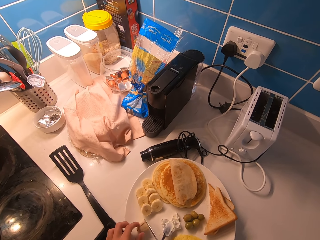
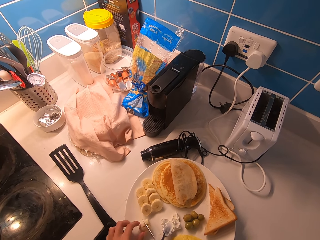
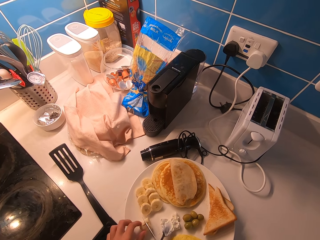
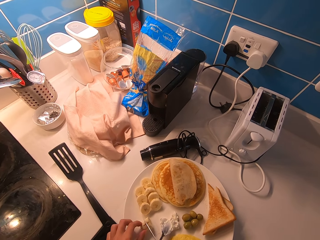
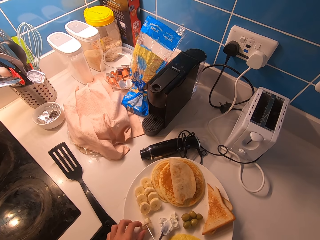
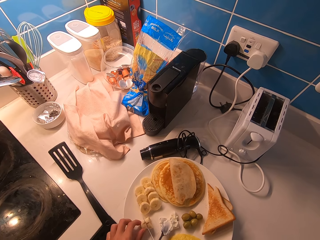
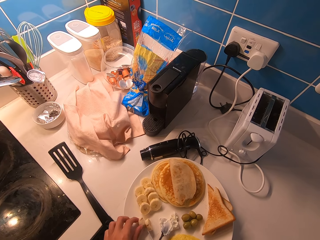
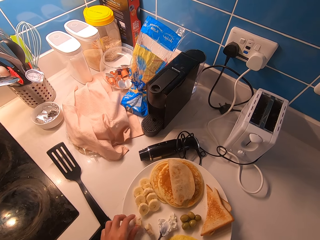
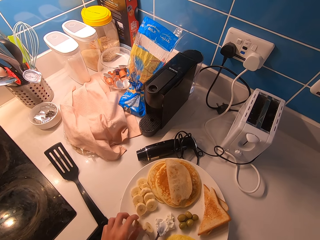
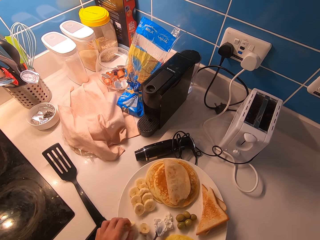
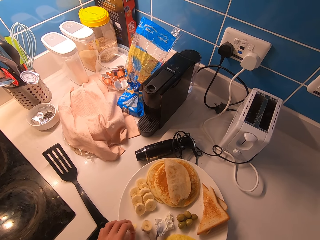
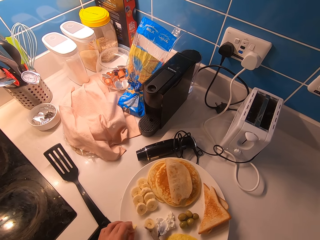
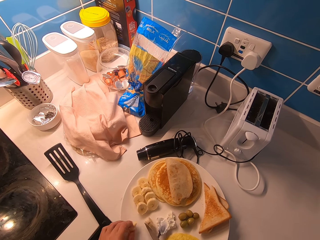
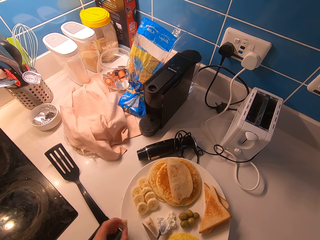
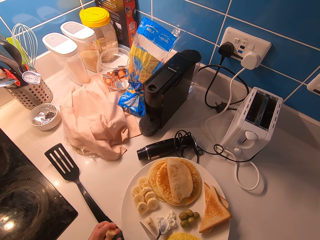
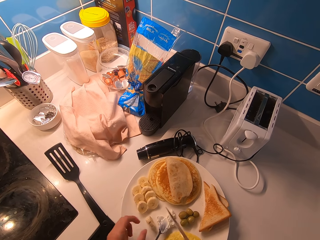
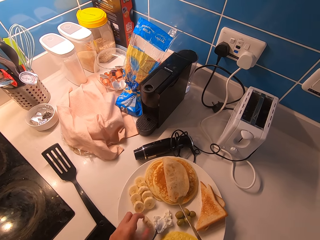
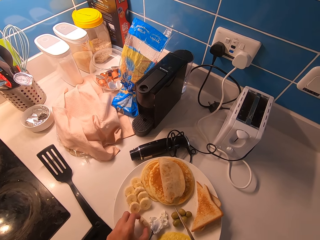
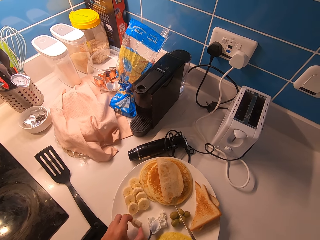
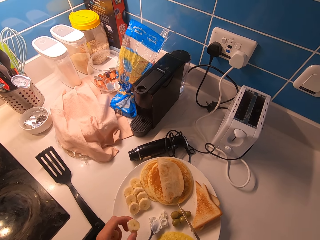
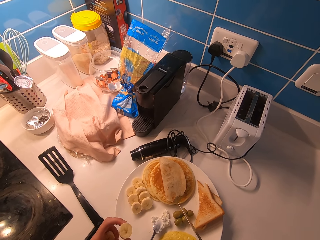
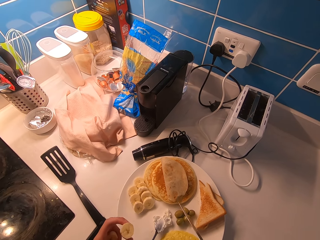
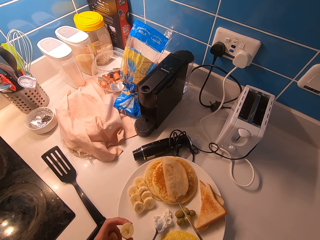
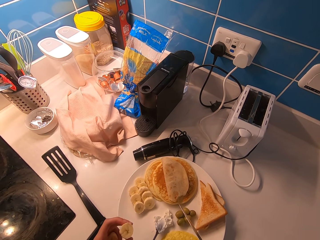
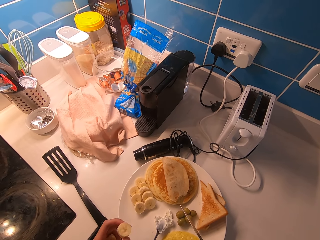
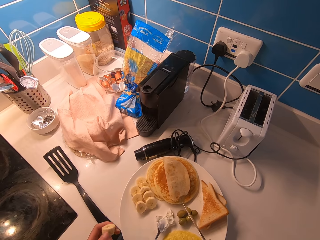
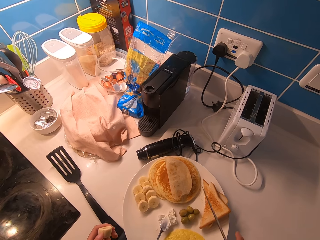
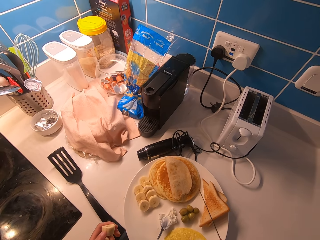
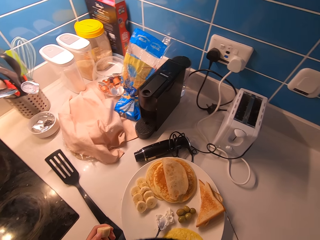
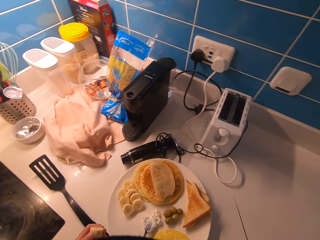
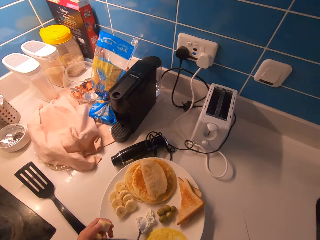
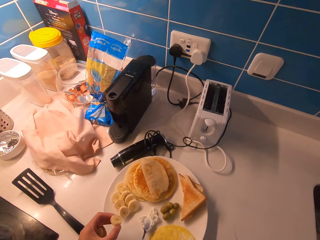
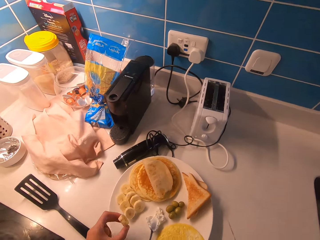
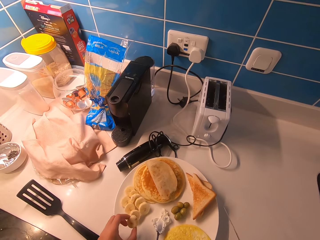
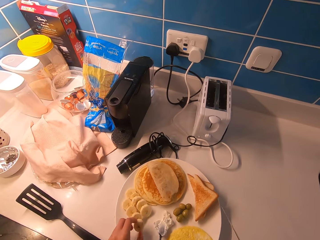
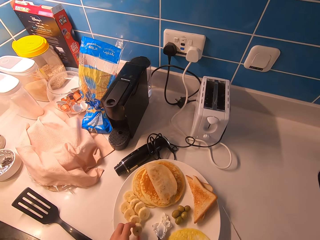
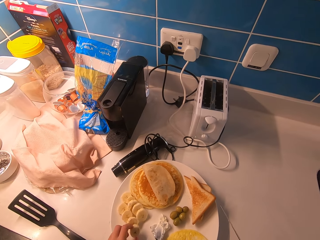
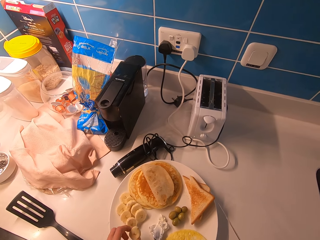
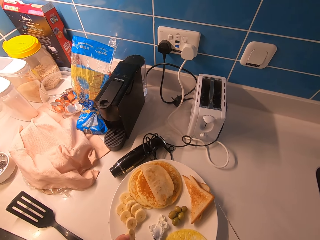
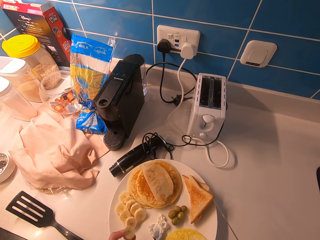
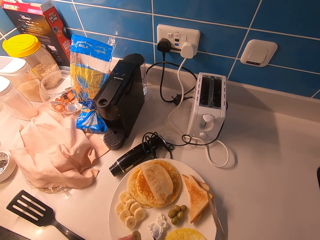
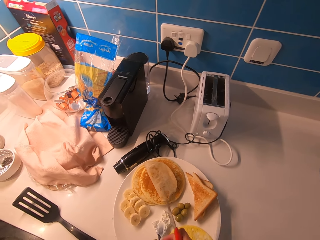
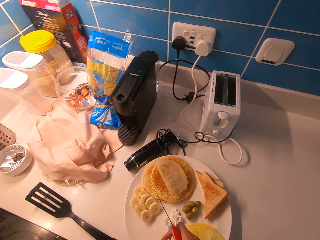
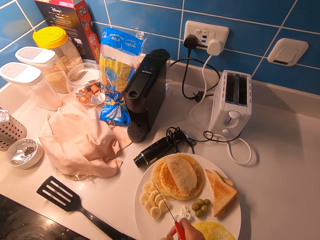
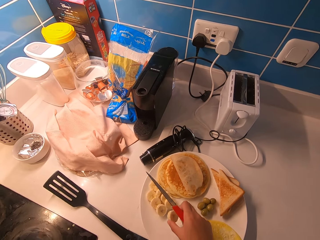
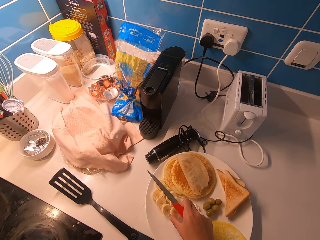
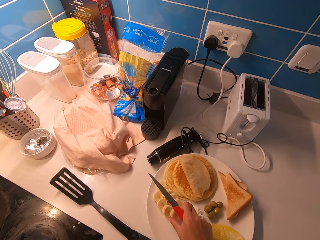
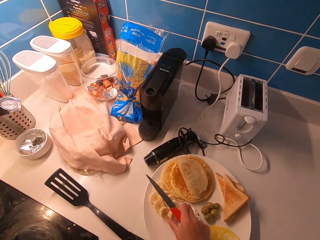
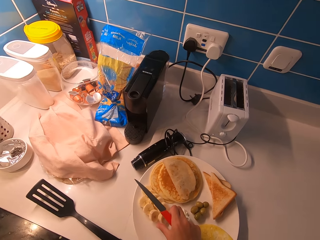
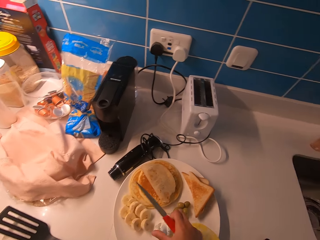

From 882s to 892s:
The camera wearer cuts the banana with the knife into the plate. They pick up the banana. They arrange the bananas in the plate. They drop the banana on the plate.

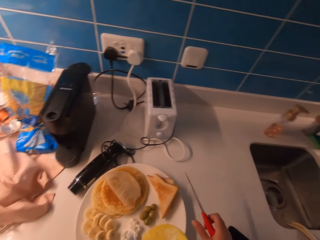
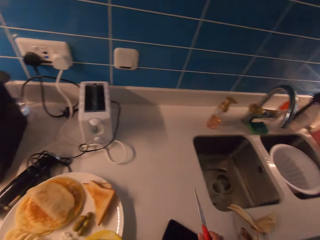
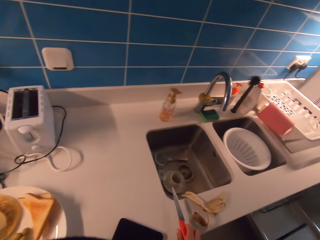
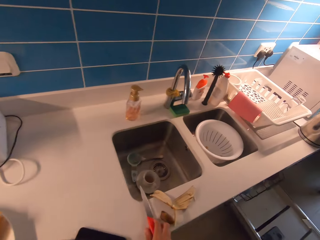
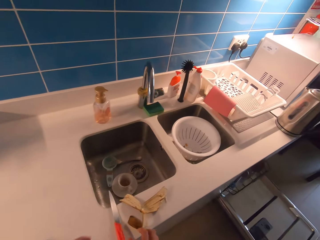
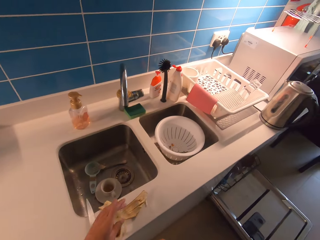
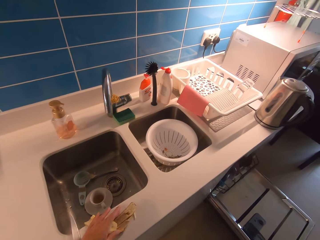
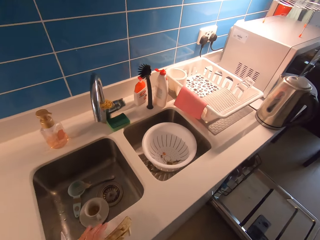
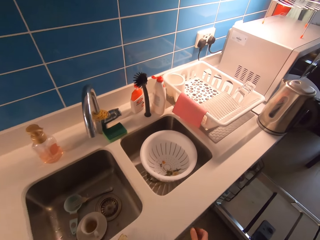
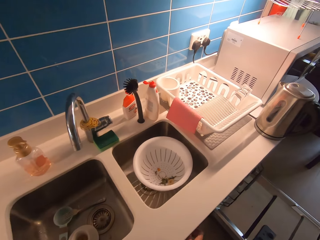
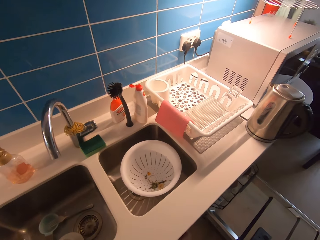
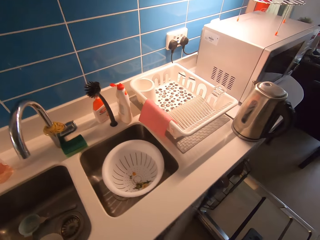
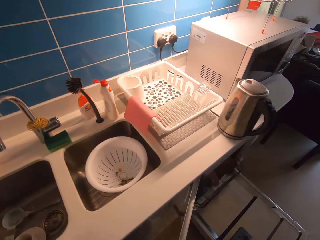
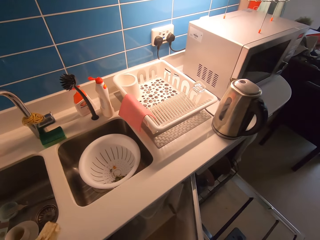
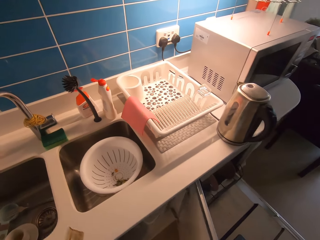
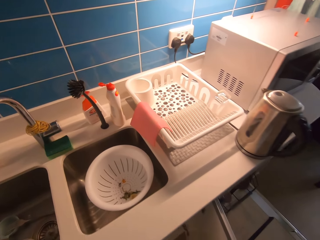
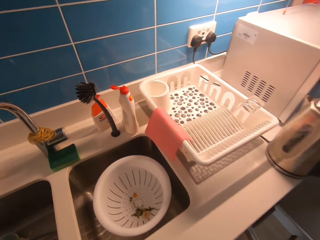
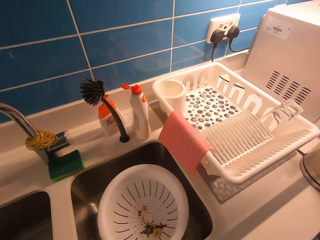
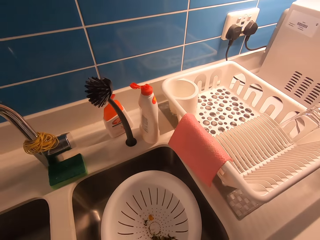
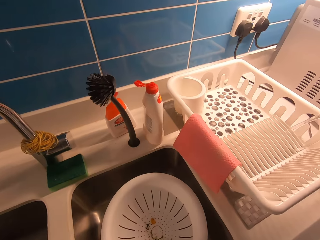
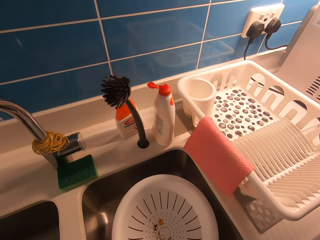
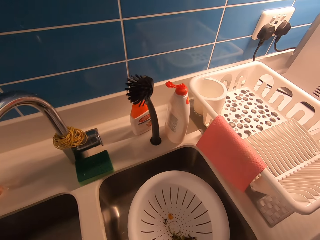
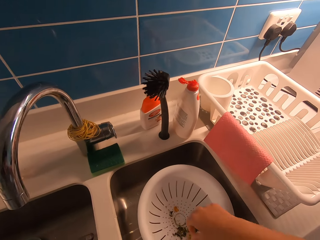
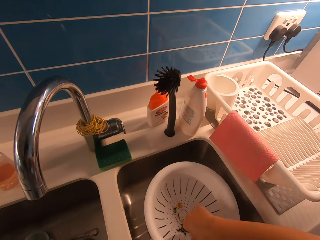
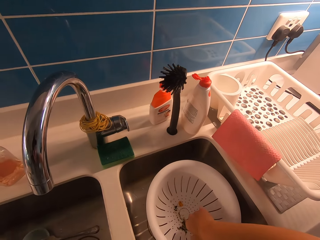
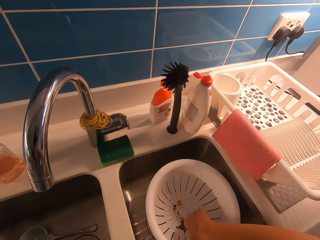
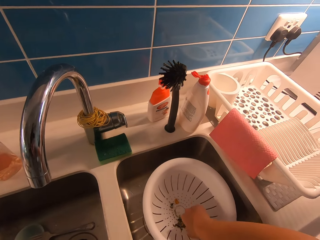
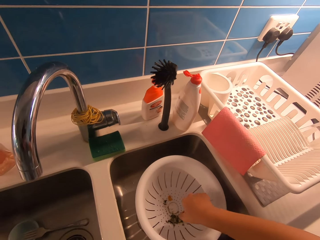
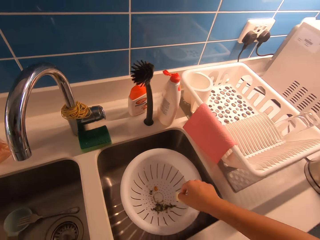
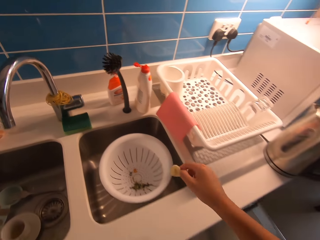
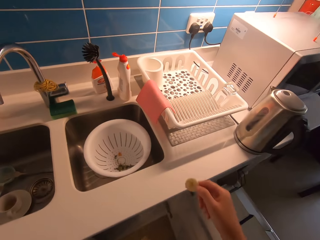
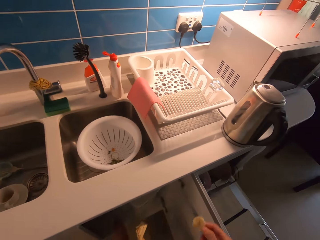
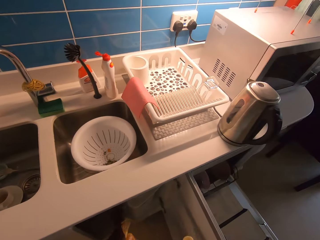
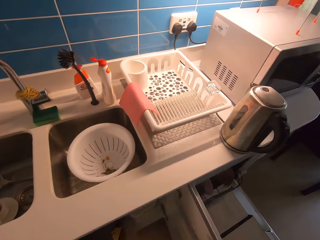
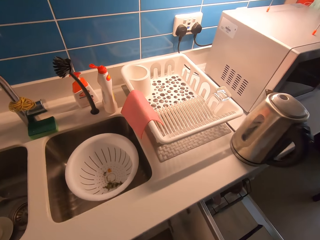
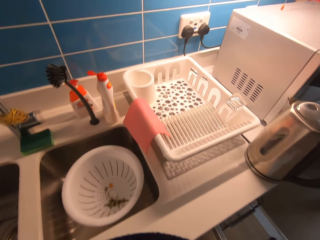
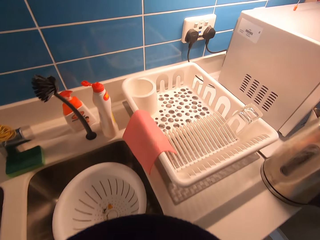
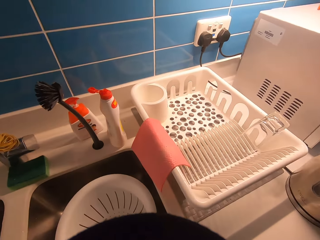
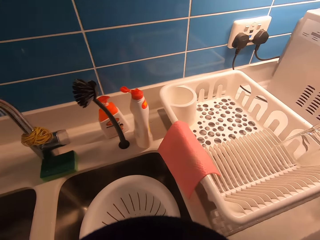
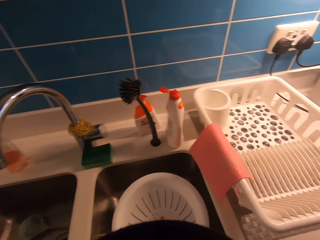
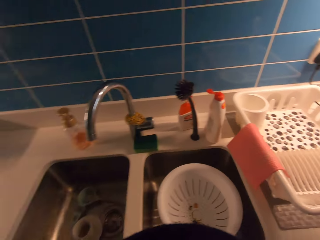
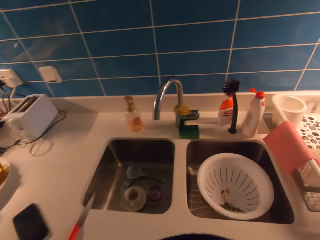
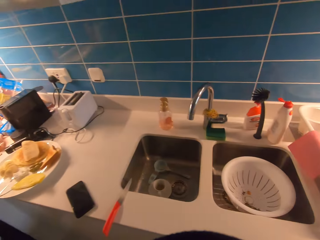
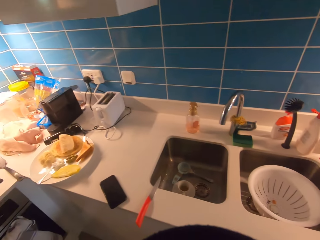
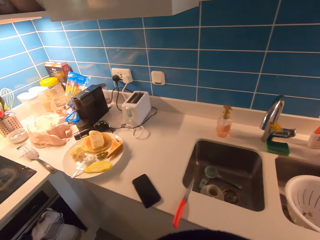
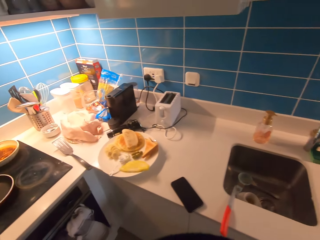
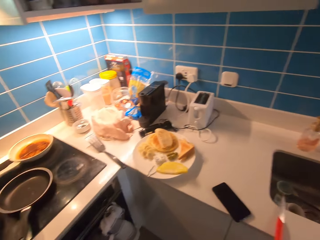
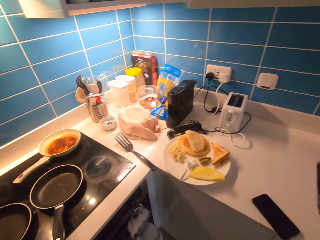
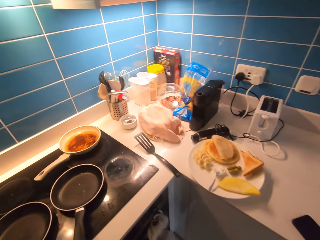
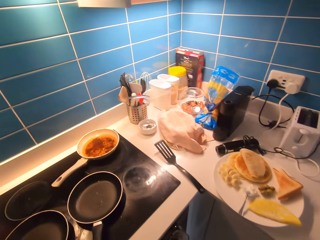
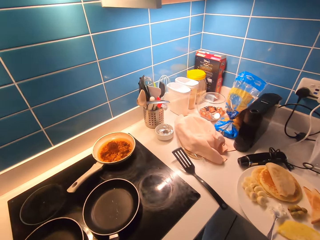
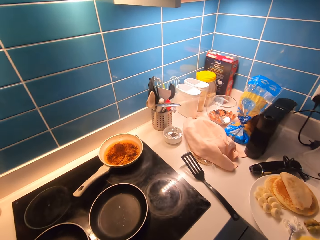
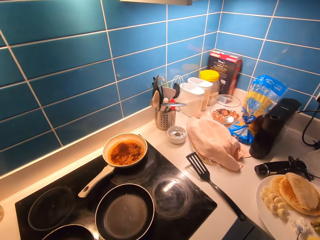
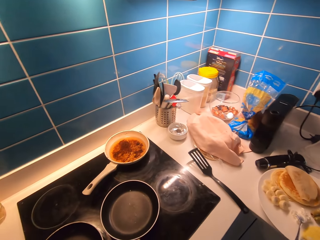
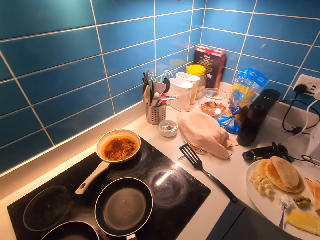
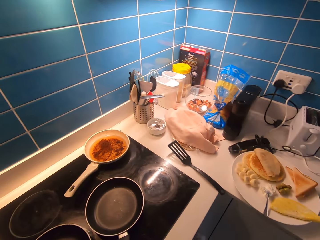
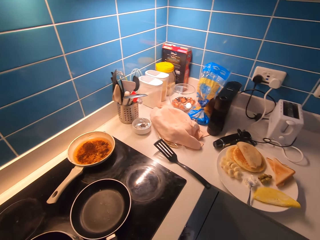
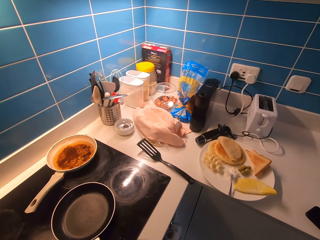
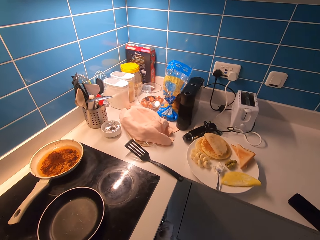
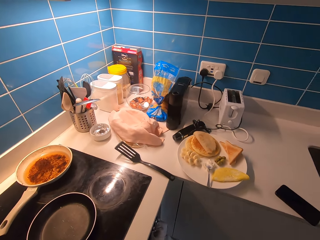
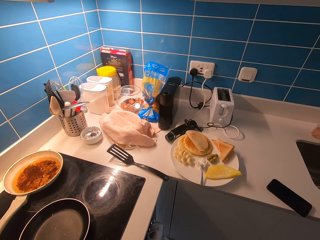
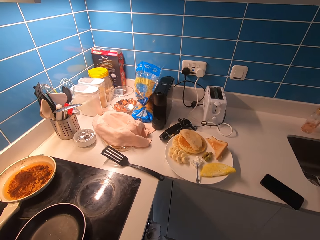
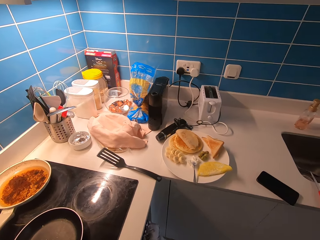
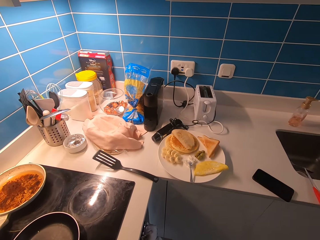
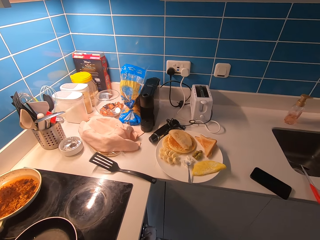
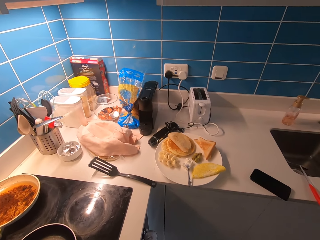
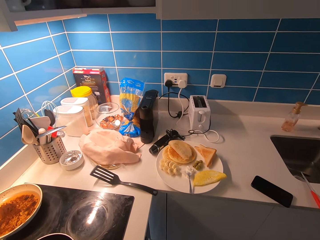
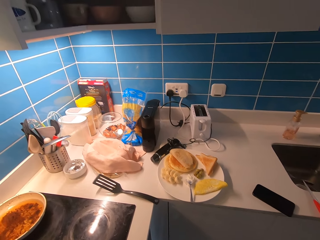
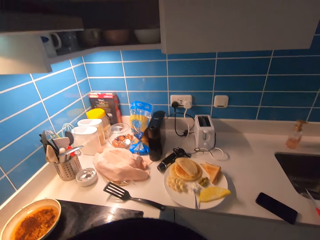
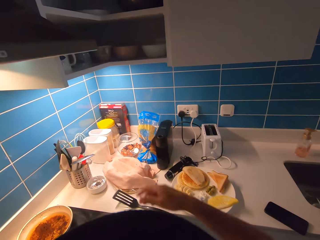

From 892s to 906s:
The camera wearer drops the knife on the kitchen countertop. They pick up the banana peel from the kitchen countertop. They open the cabinet or drawer. They pick a slice of banana from the filter or sink. They throw the banana in the bin. They walk to the cooker. They look around.
